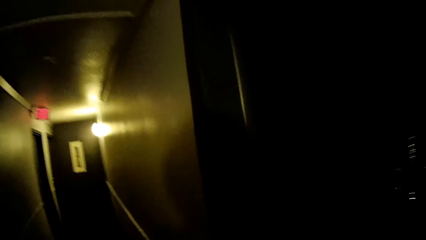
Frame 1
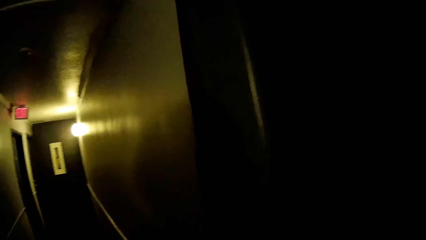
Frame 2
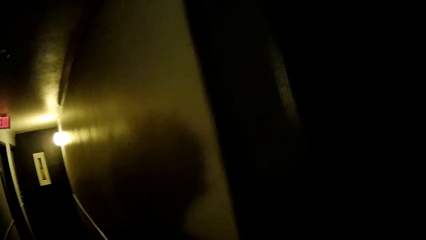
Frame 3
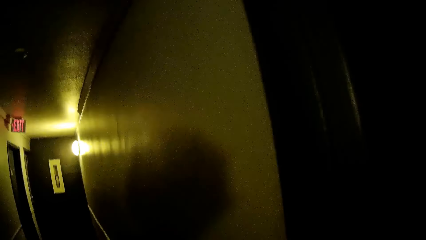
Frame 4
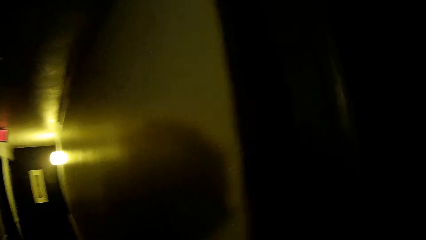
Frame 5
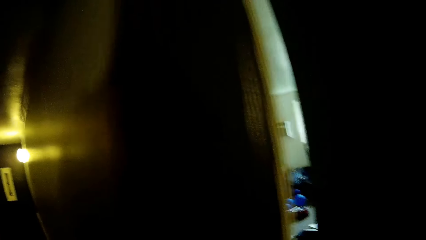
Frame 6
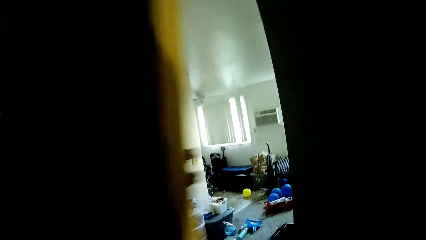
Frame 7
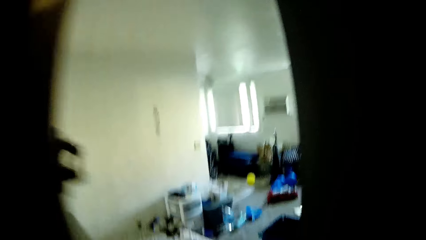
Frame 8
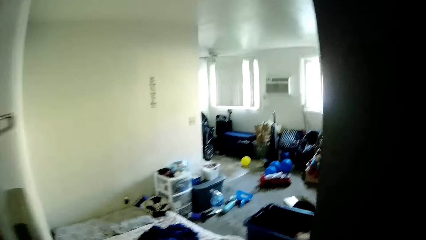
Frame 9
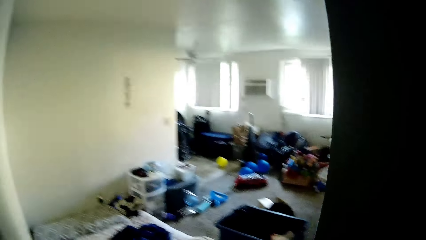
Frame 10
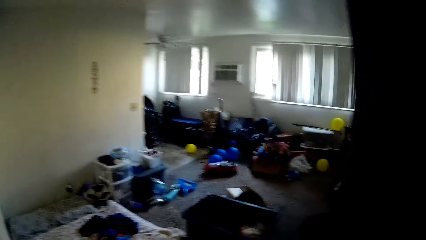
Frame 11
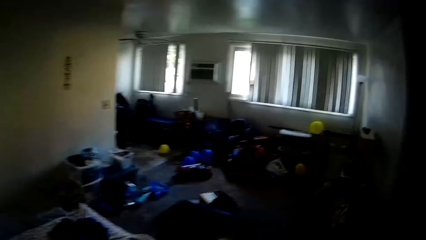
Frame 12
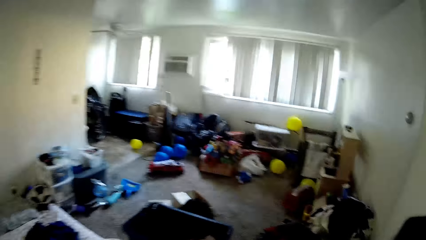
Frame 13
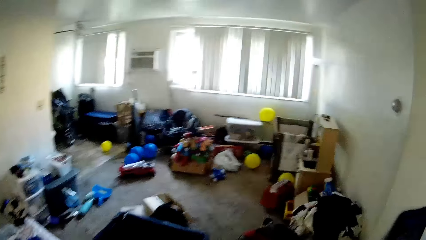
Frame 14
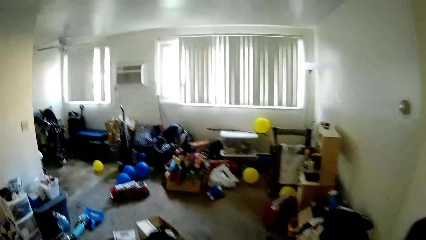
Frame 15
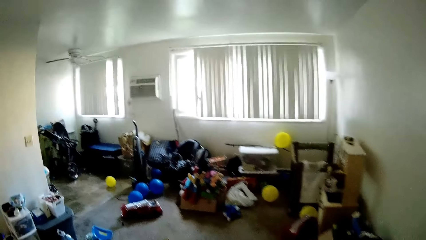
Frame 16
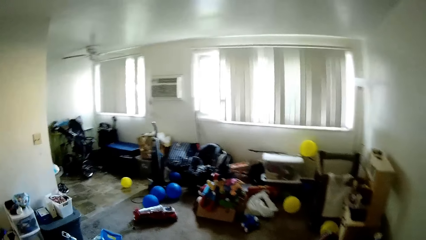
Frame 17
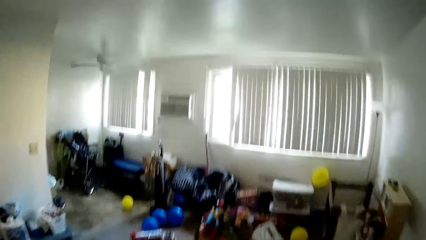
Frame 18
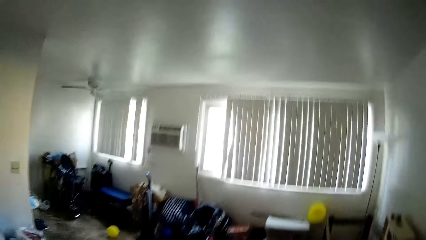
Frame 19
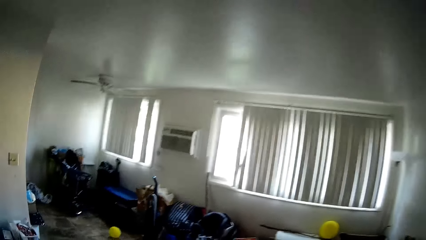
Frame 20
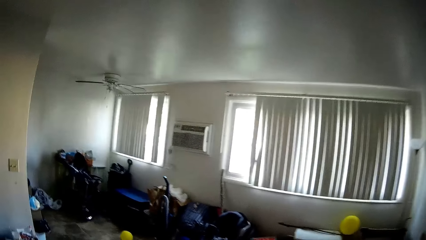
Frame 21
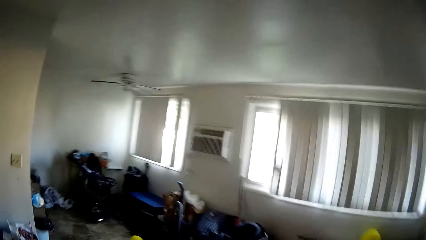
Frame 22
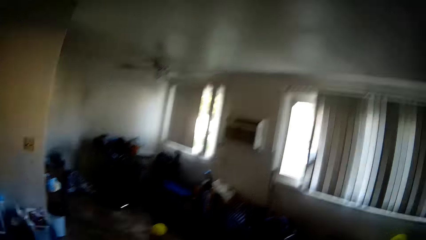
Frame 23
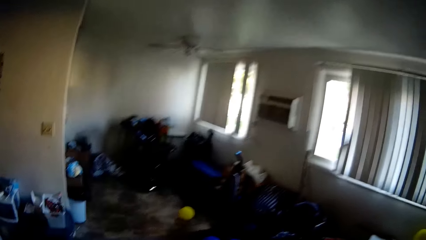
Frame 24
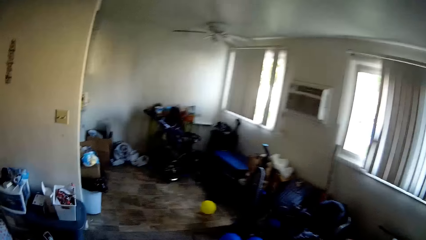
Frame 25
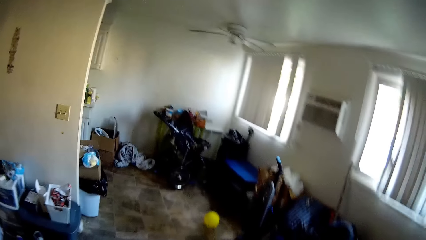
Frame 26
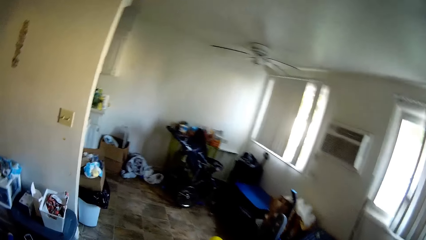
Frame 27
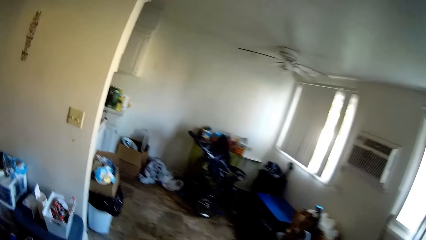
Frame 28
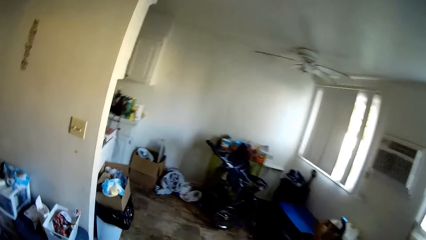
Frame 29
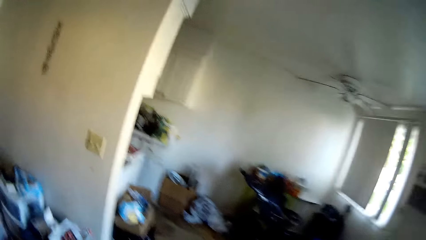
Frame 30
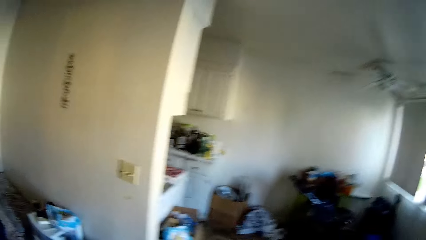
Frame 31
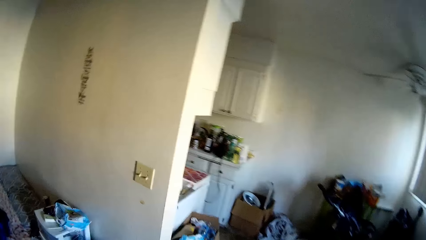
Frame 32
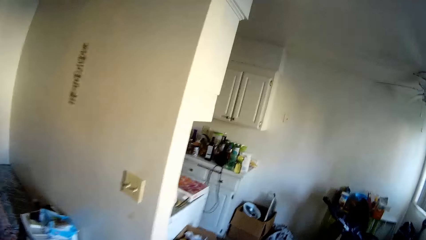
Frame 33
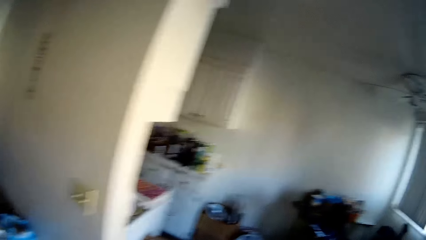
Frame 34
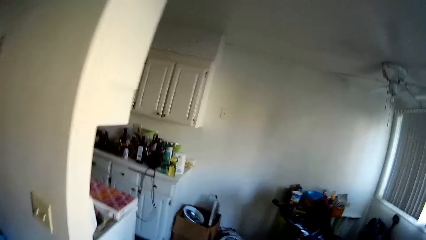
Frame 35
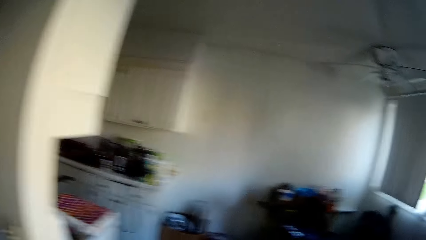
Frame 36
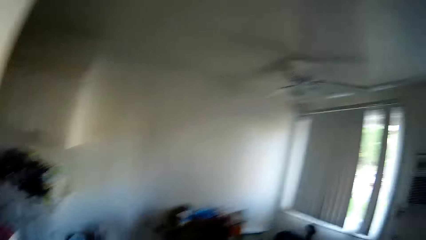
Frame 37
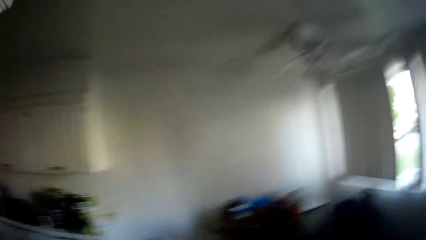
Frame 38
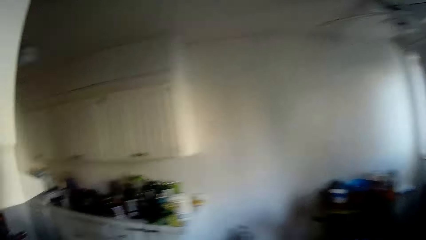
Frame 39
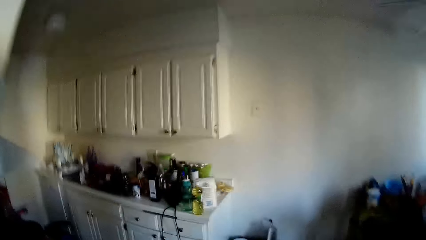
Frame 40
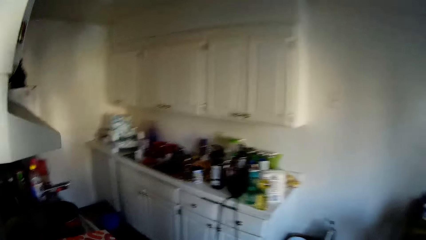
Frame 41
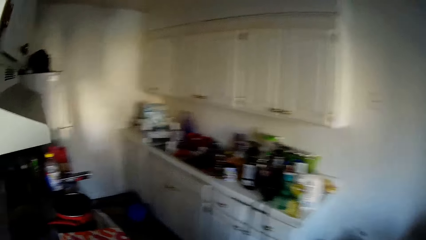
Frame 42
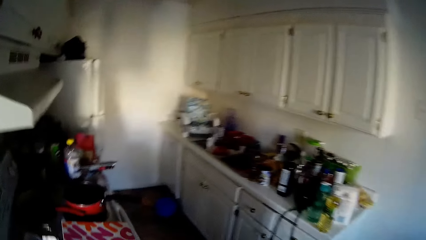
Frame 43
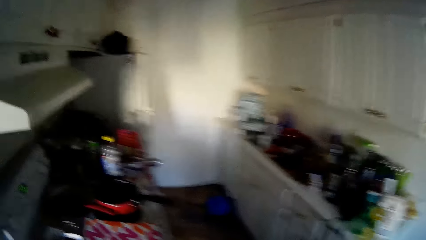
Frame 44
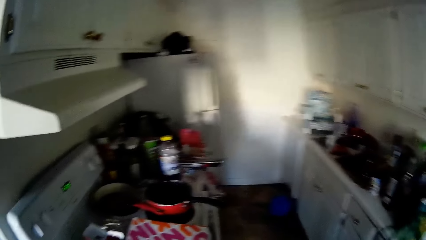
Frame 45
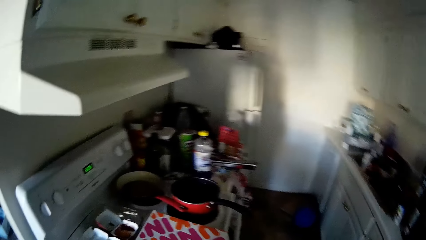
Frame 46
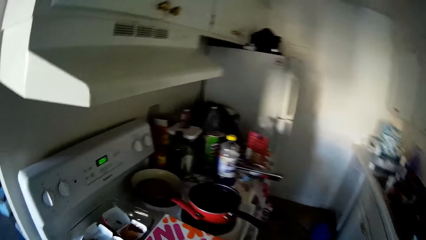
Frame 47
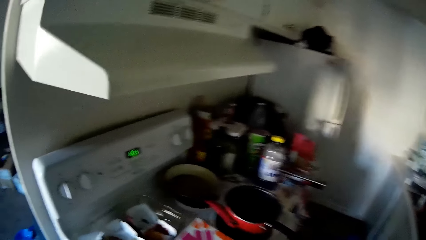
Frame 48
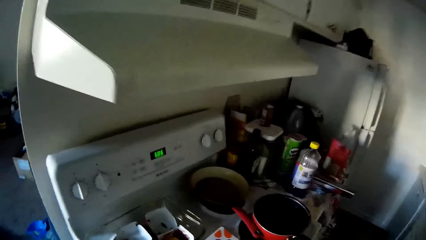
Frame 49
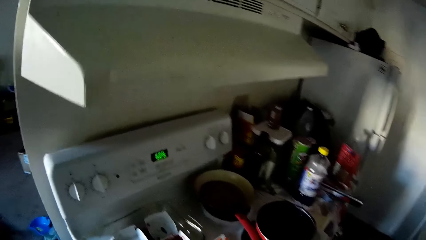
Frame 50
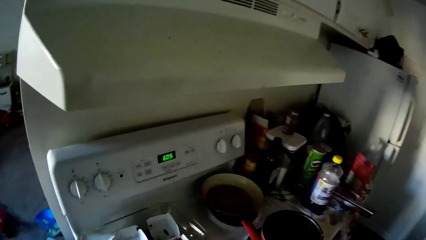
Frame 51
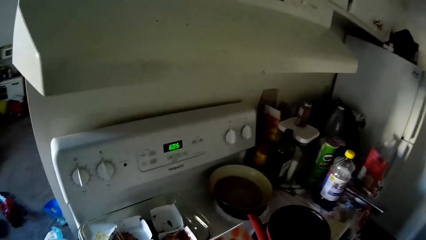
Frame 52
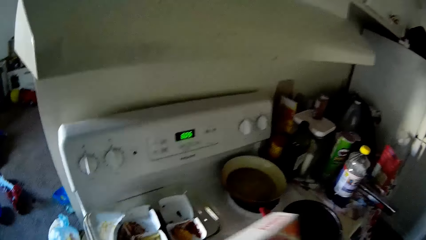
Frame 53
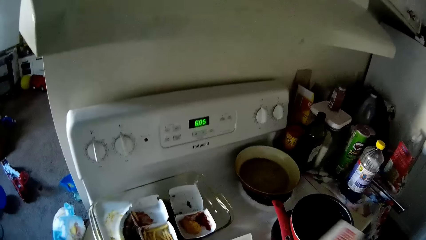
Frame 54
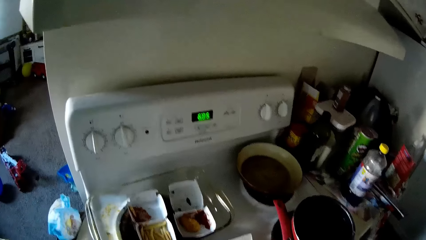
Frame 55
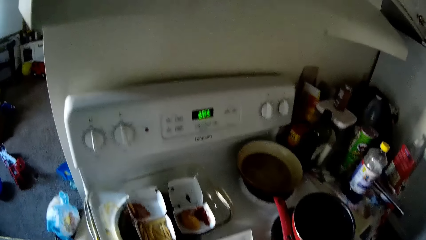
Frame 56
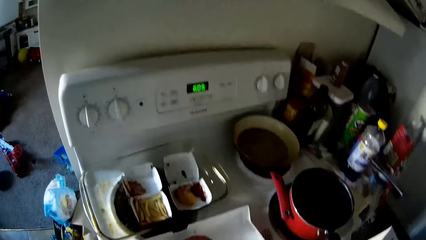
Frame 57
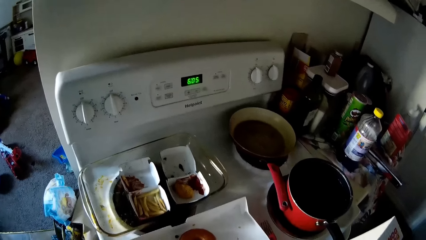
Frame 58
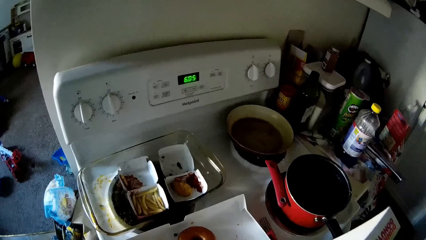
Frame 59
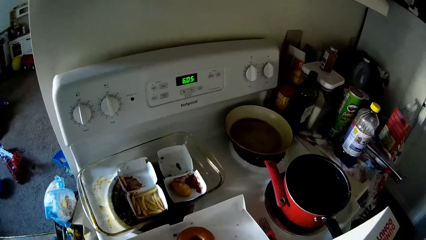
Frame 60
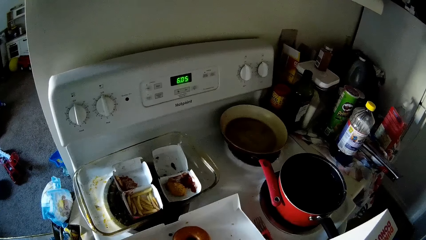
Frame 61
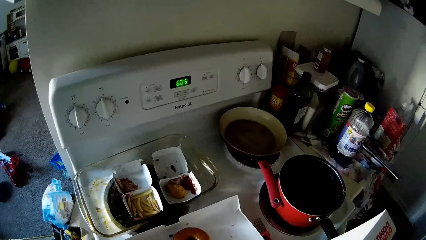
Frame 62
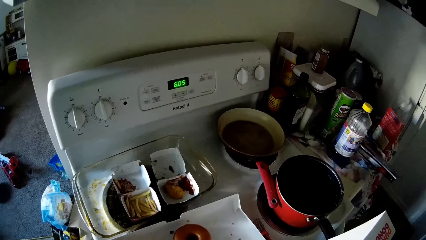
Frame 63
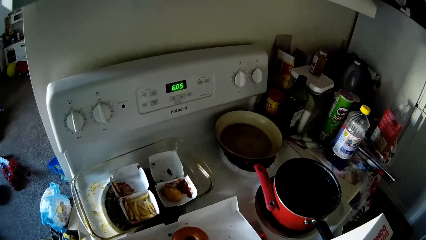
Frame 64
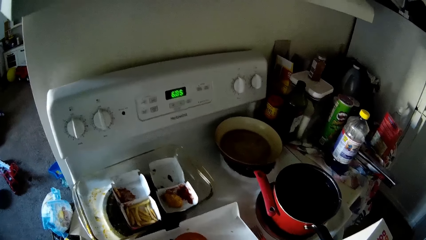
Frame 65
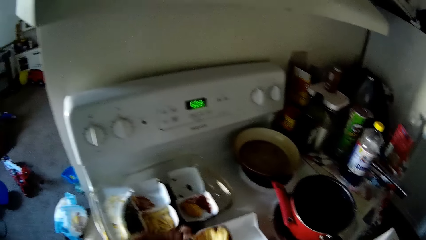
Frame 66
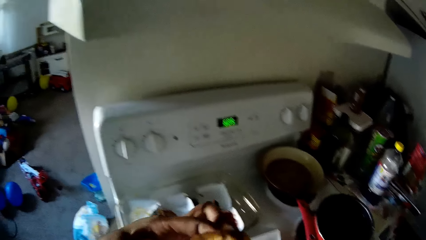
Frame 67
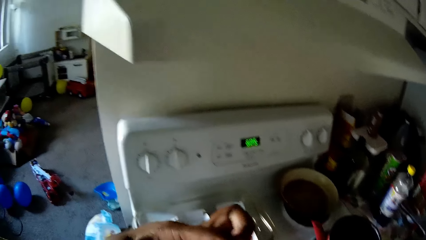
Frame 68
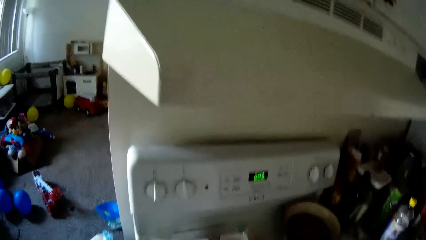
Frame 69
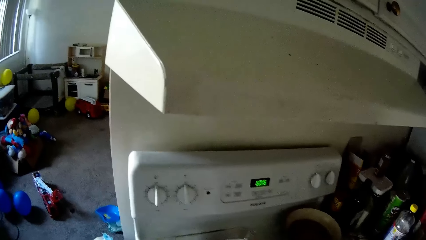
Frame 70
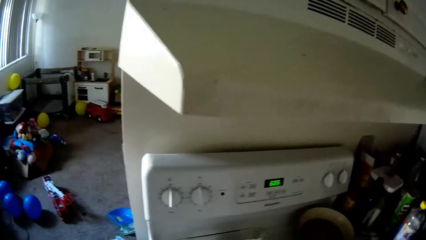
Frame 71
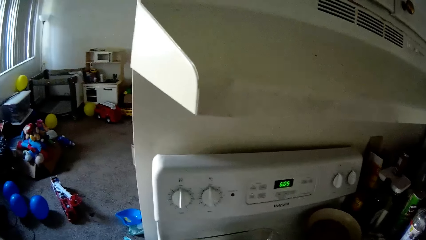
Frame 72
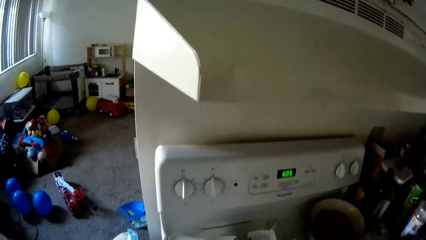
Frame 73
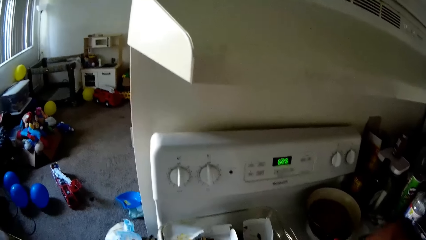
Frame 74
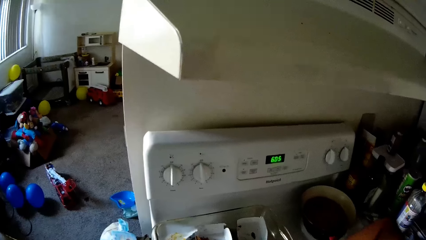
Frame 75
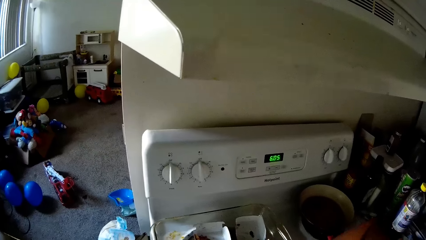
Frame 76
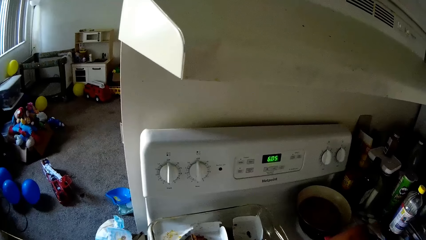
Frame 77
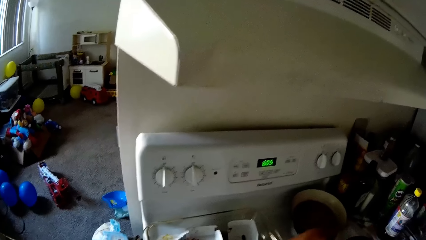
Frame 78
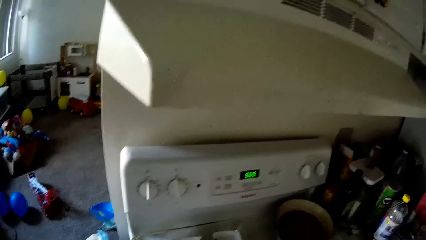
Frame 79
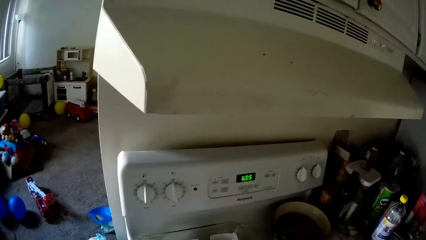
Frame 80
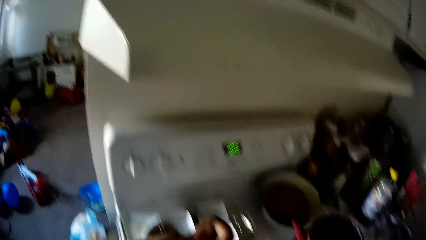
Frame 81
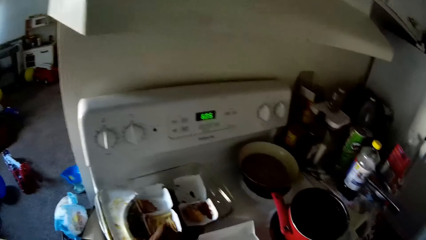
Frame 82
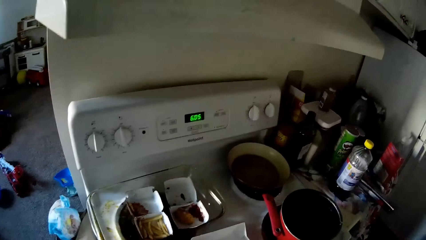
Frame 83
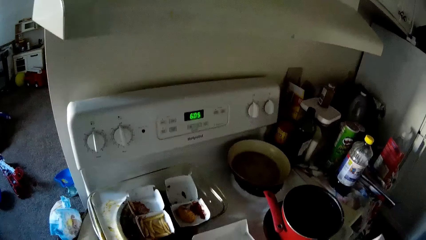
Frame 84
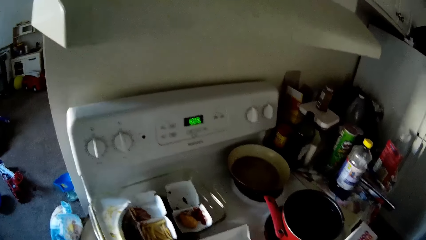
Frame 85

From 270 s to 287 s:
The camera wearer opens a door to a room in the apartment. She walks into the room. She walks around. She opens a box on a cooker with her left hand. She looks at the cooker. She looks at the snack in the box. She adjusts the box on the cooker slightly. She puts some snack in her mouth with her left hand.
